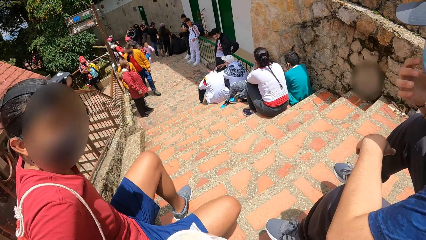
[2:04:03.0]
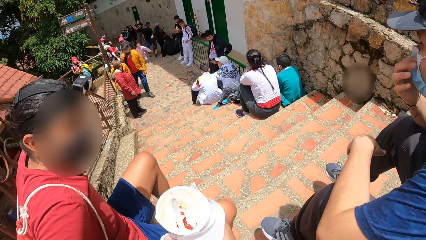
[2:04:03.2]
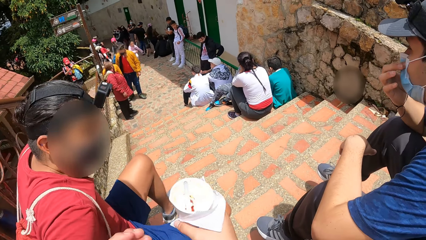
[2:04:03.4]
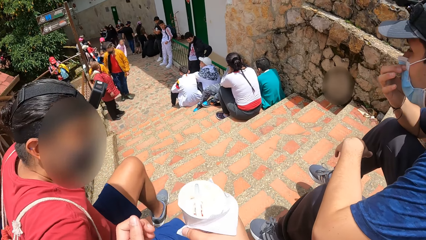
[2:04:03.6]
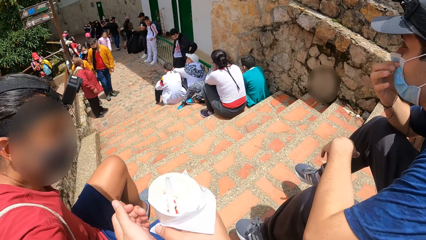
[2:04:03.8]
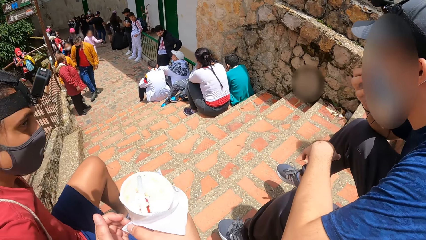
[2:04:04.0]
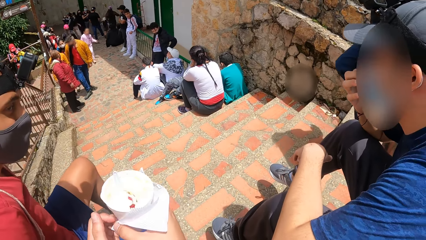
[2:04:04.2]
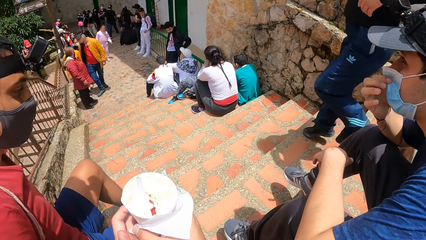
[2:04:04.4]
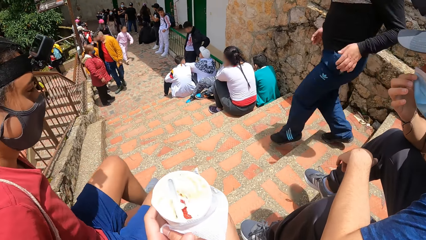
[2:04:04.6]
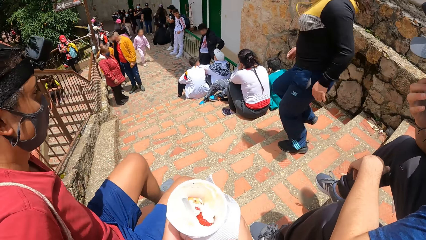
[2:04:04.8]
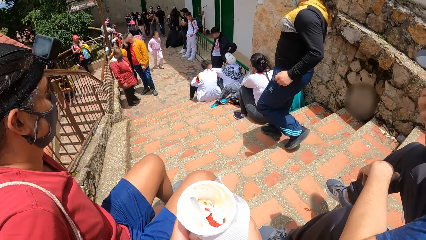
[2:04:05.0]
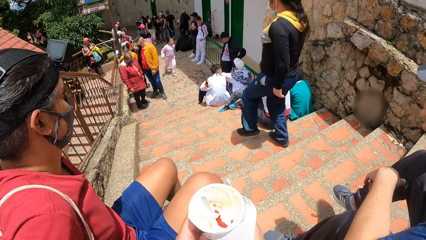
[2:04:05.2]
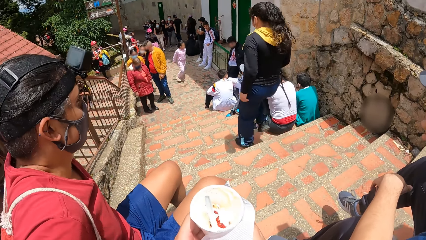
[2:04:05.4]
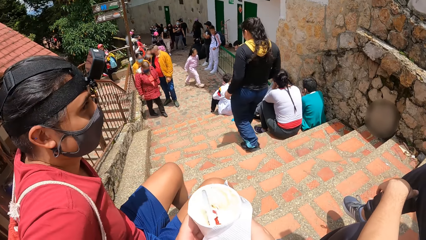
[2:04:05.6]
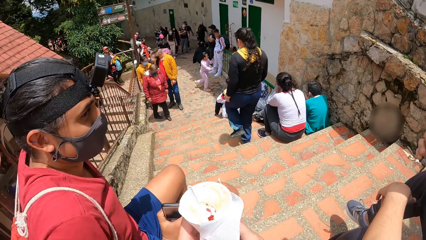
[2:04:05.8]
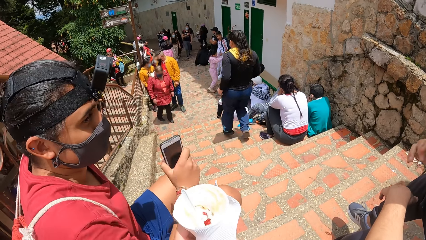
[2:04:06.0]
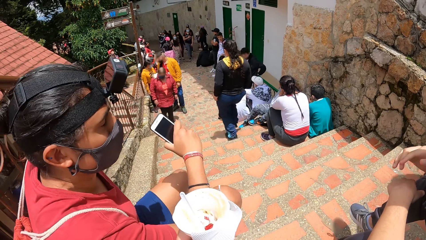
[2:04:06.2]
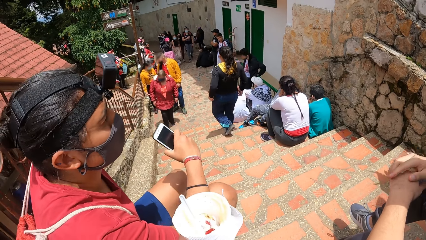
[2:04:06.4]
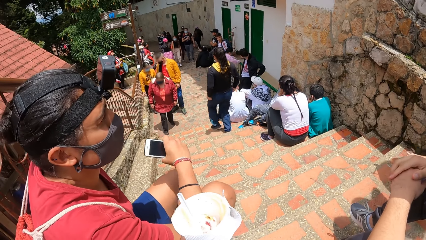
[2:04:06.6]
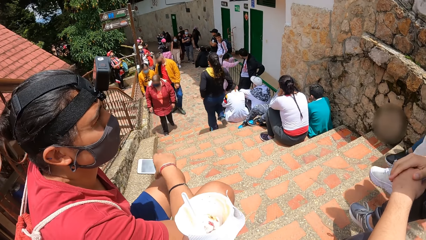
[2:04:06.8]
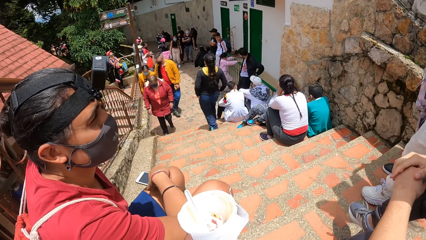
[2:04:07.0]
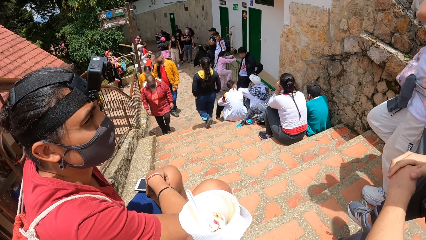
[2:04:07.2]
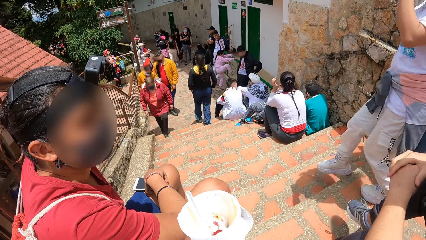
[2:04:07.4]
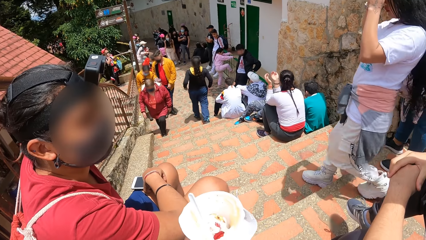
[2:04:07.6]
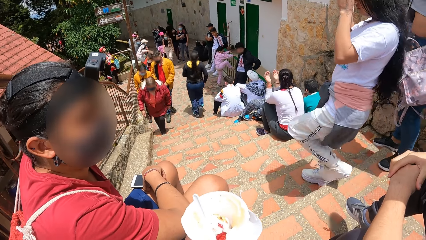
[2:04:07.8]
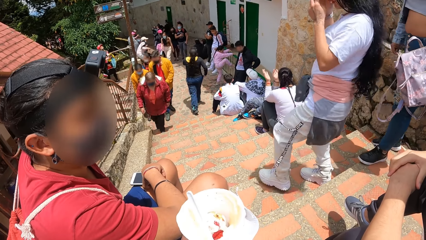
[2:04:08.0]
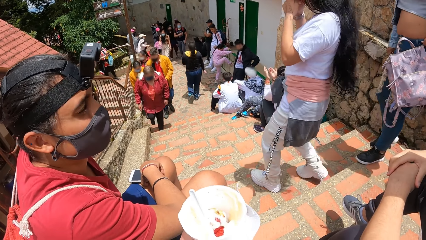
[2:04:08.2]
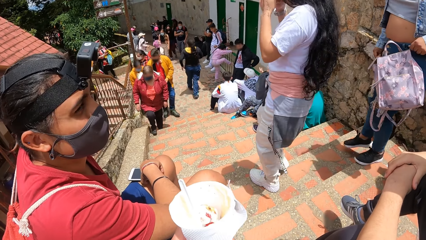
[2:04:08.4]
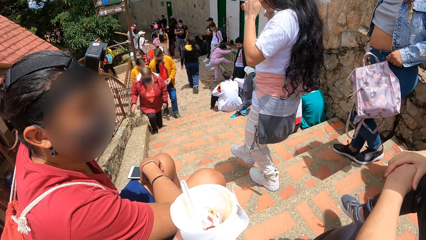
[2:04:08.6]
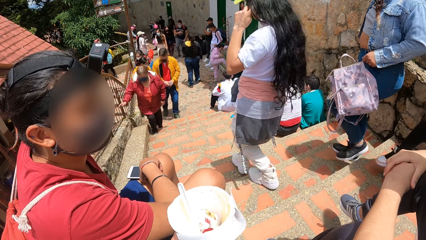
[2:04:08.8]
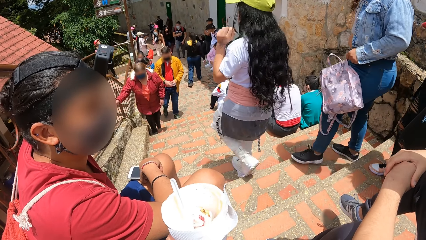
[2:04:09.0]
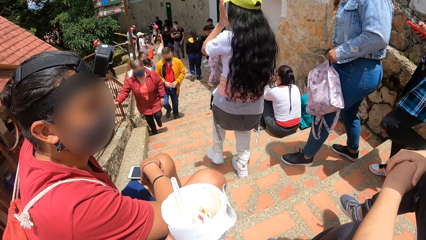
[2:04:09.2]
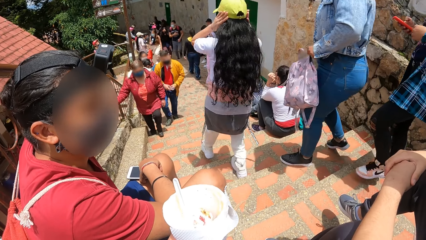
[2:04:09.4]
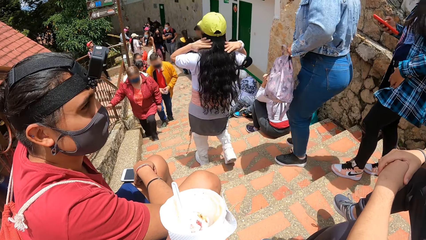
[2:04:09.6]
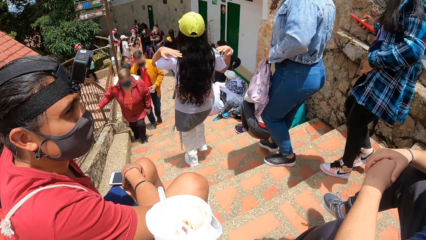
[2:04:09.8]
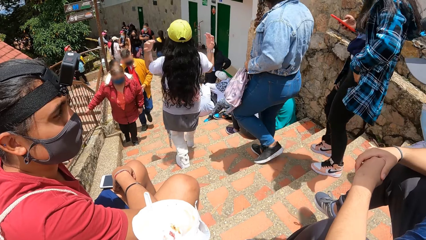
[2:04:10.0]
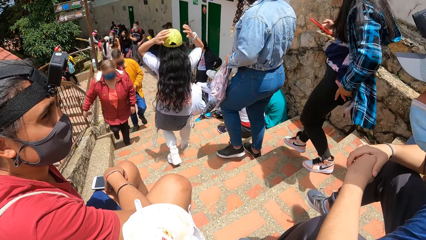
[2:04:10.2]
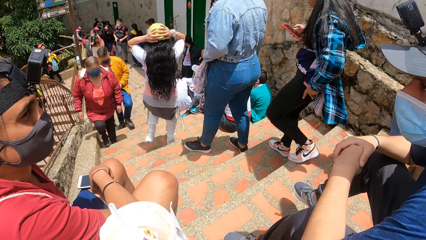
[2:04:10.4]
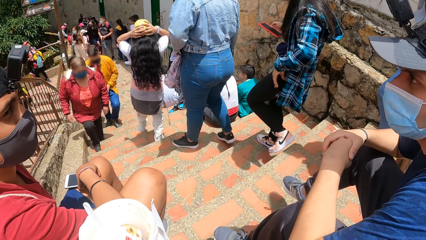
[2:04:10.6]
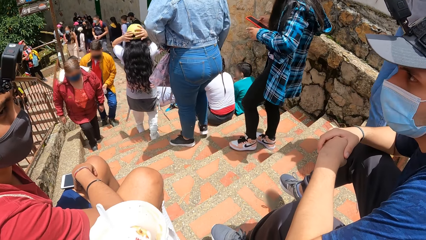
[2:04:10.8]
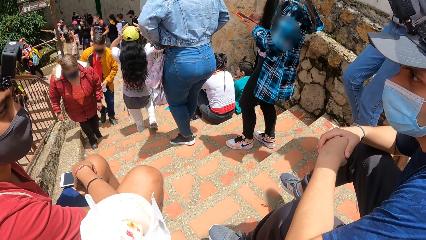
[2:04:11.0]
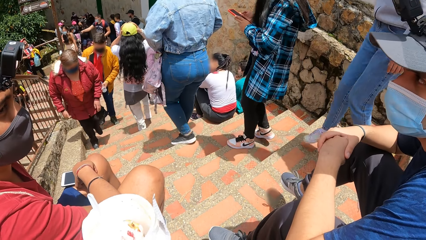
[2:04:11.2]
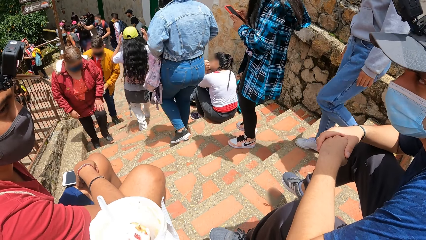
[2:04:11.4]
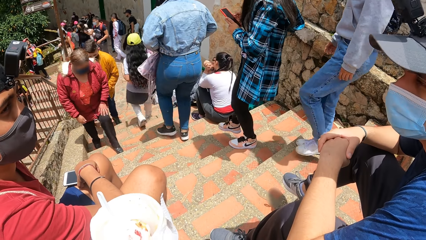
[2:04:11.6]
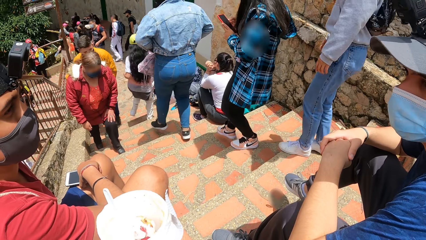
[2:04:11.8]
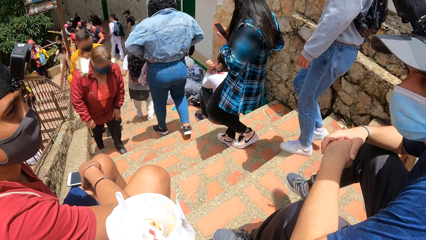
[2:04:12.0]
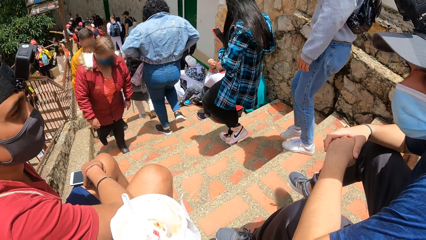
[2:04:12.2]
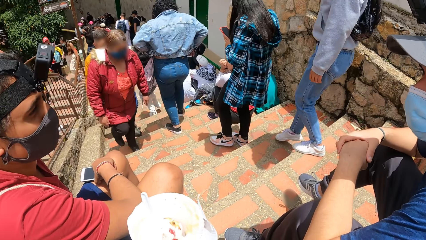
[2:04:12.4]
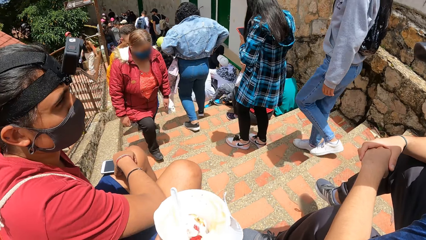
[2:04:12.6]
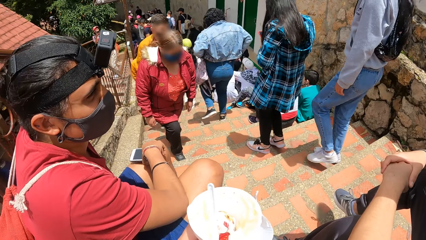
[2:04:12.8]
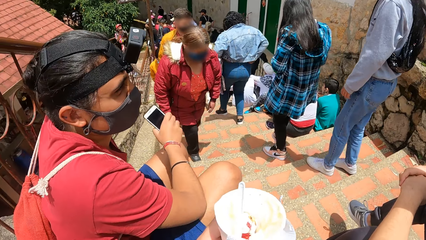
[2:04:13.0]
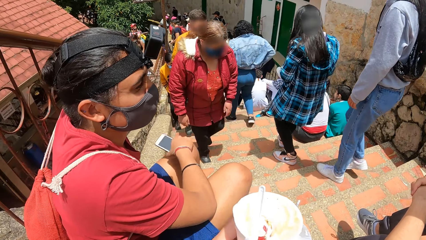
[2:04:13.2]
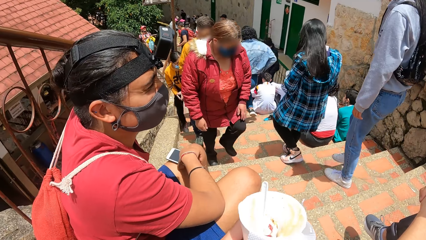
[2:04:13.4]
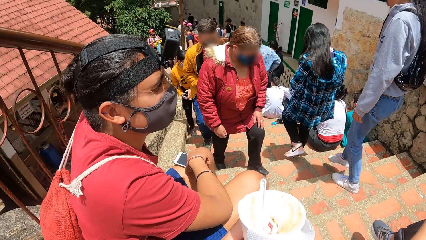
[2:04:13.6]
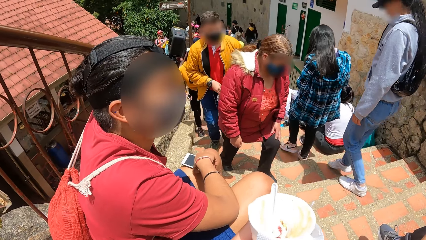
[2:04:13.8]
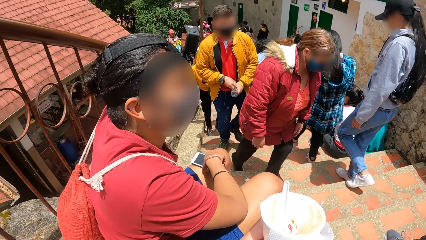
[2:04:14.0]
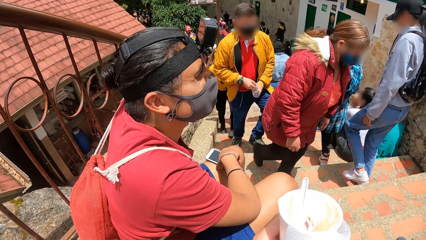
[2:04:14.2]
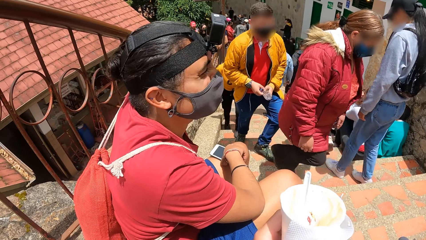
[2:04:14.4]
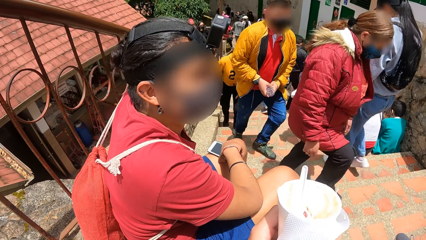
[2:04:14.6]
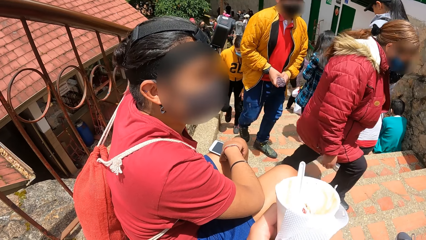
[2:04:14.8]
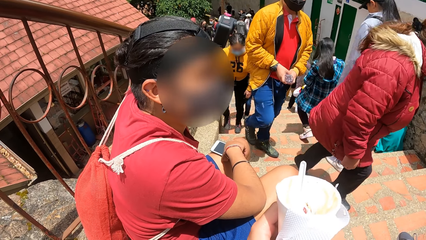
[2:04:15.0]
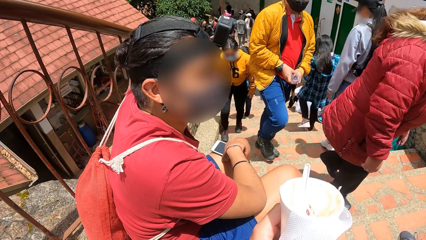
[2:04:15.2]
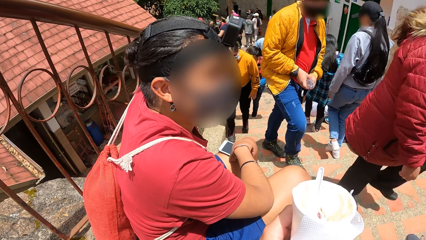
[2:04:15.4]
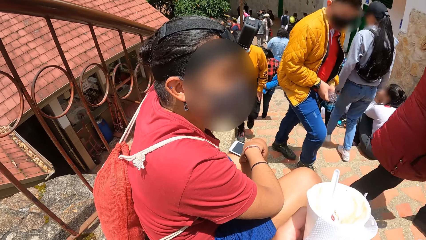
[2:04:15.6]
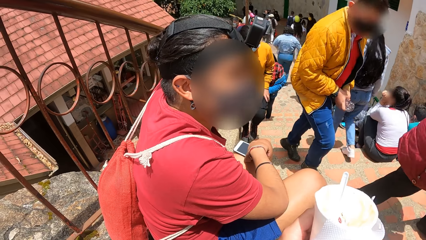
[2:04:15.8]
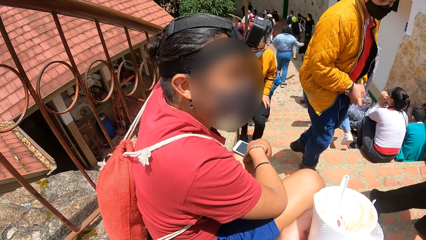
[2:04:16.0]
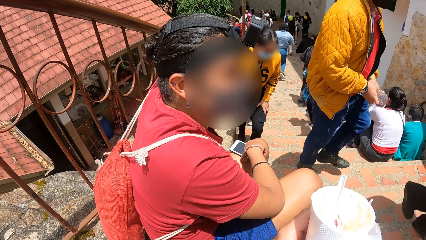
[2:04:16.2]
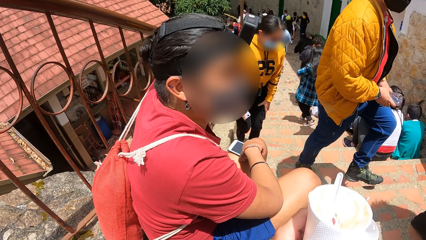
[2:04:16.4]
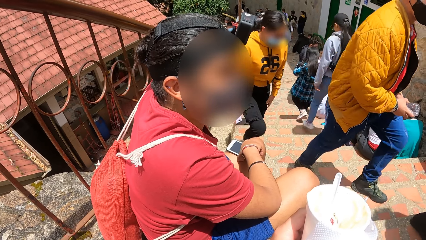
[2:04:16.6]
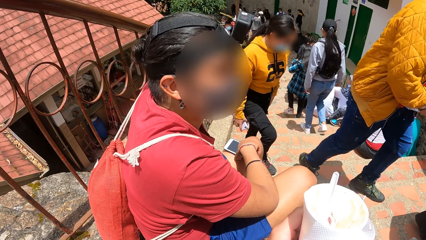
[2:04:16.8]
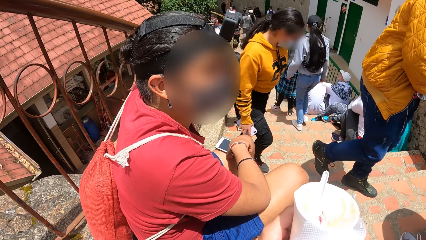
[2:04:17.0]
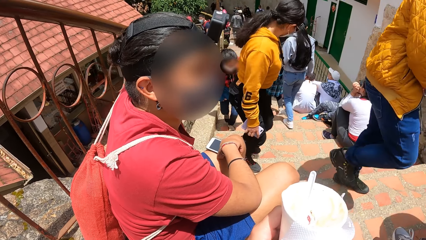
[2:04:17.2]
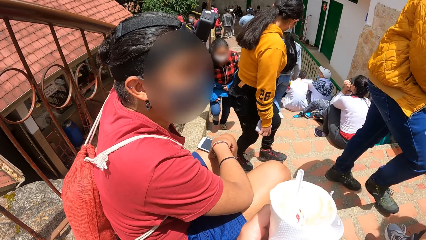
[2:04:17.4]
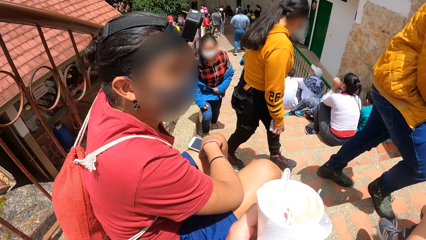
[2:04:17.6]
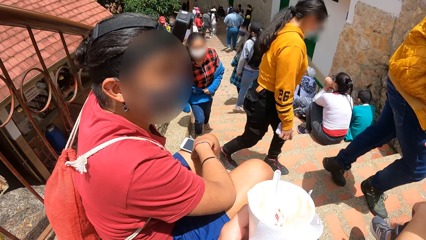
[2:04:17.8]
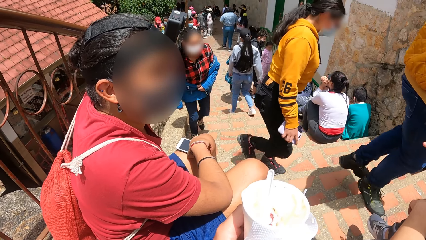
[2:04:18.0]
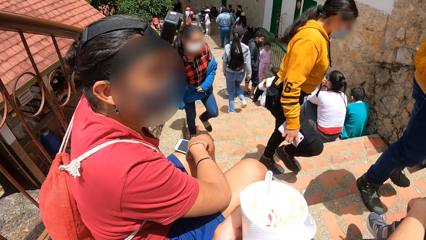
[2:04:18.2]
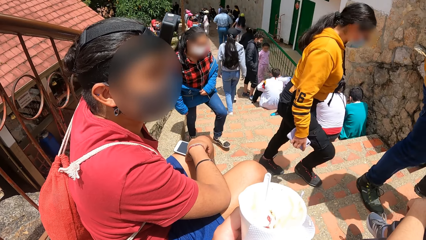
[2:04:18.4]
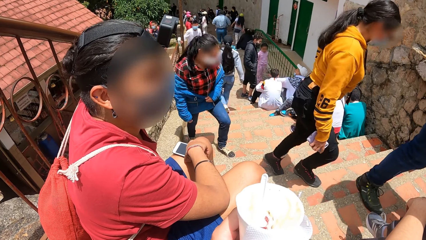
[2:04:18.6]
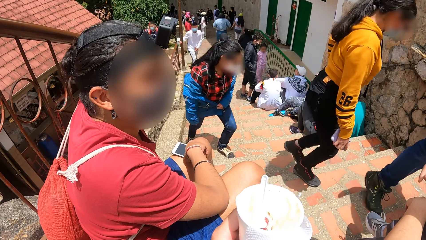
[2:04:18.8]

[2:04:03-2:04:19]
The camera wearer converses with a man. They hold an ice cream with both hands. They converse with a male. They converse with another male. They converse with the first male.
